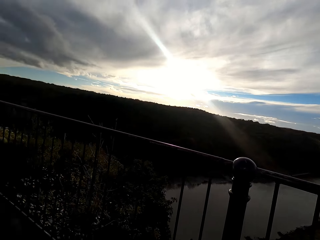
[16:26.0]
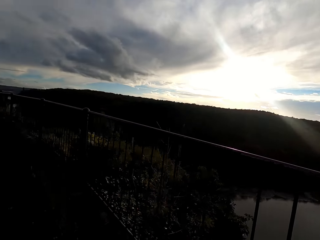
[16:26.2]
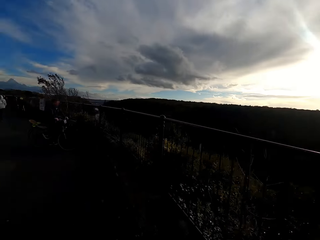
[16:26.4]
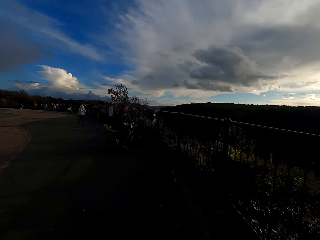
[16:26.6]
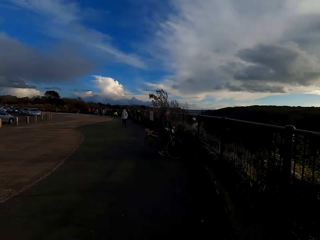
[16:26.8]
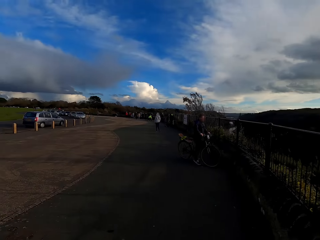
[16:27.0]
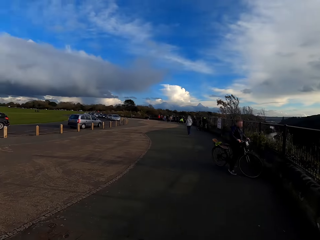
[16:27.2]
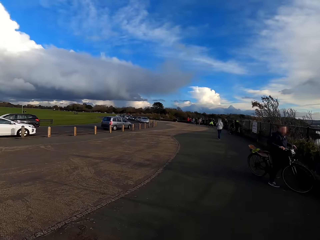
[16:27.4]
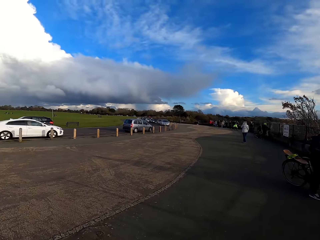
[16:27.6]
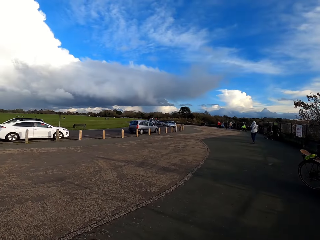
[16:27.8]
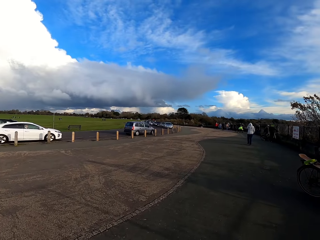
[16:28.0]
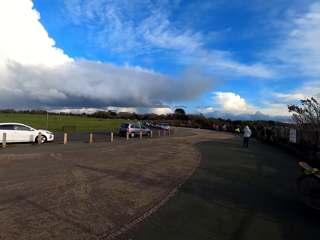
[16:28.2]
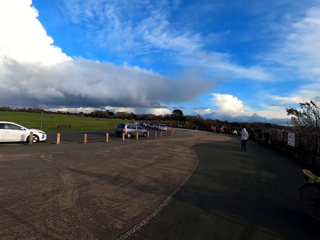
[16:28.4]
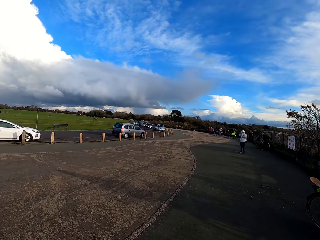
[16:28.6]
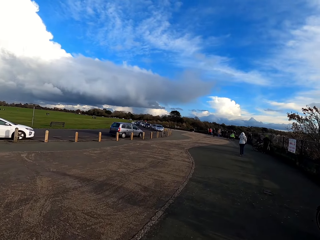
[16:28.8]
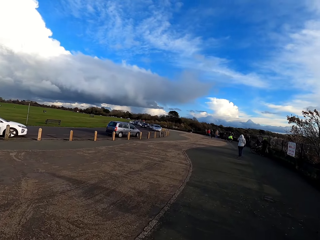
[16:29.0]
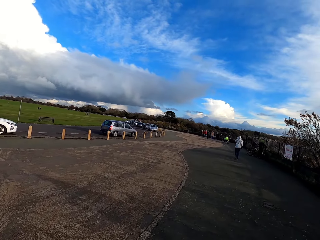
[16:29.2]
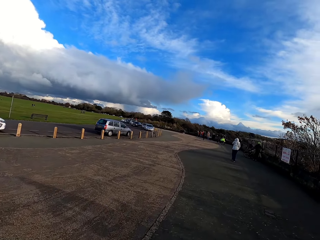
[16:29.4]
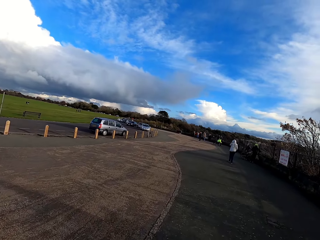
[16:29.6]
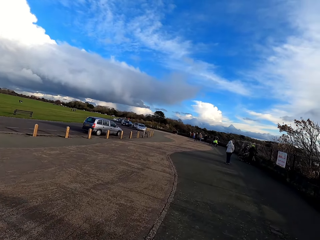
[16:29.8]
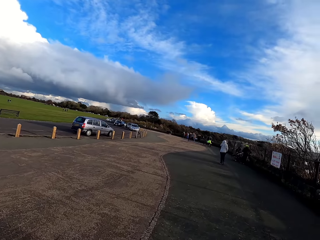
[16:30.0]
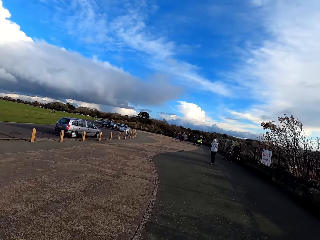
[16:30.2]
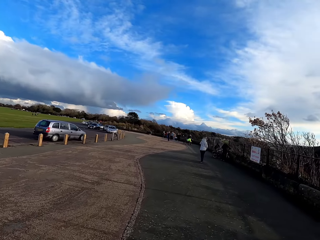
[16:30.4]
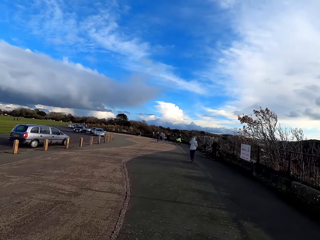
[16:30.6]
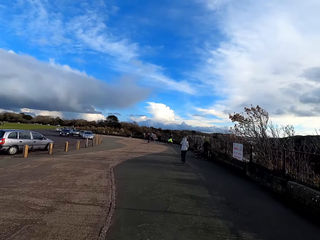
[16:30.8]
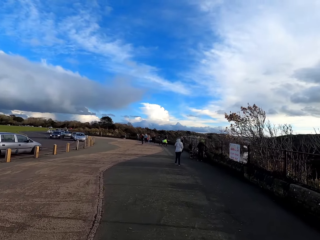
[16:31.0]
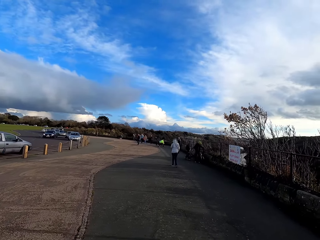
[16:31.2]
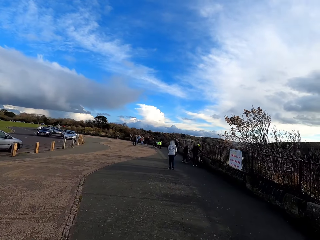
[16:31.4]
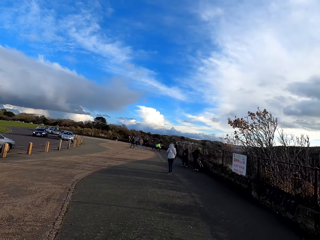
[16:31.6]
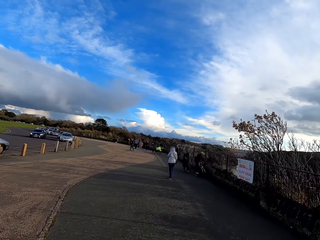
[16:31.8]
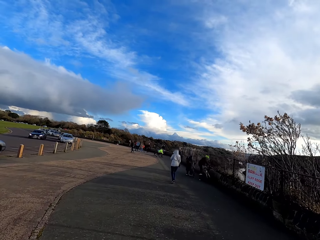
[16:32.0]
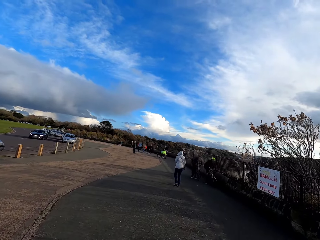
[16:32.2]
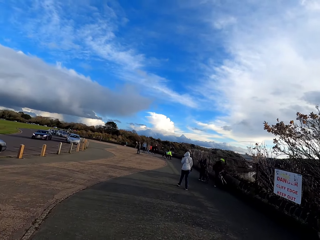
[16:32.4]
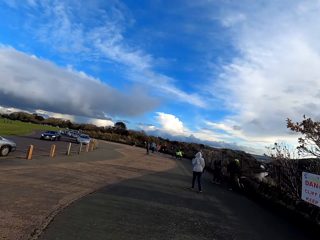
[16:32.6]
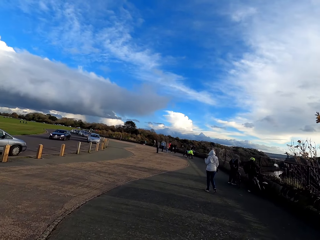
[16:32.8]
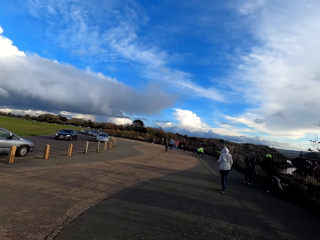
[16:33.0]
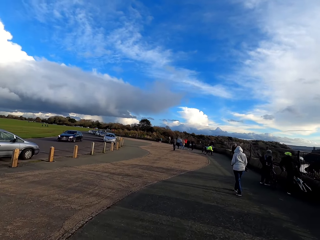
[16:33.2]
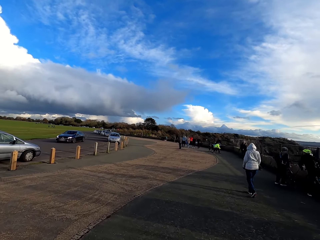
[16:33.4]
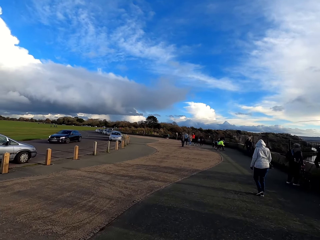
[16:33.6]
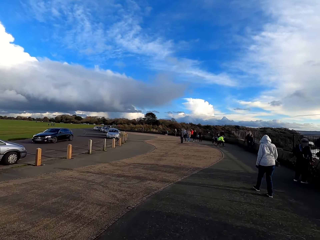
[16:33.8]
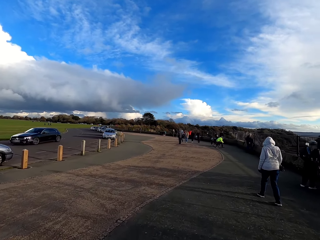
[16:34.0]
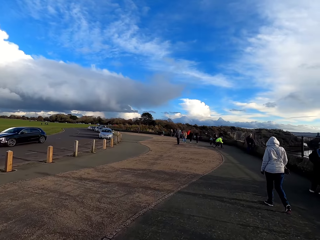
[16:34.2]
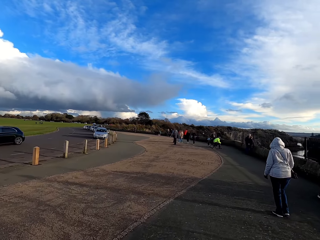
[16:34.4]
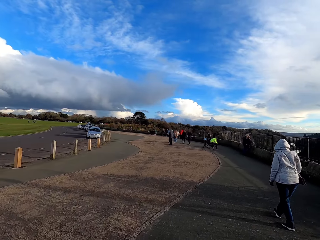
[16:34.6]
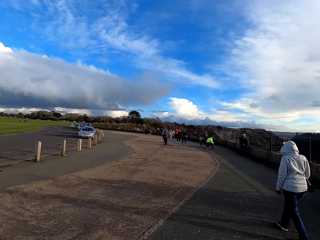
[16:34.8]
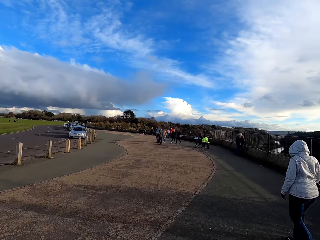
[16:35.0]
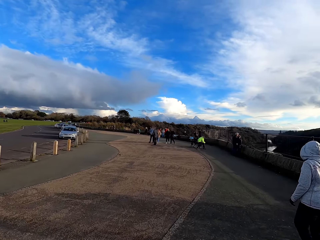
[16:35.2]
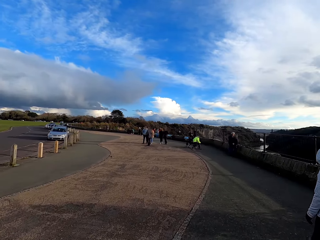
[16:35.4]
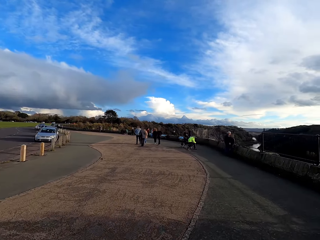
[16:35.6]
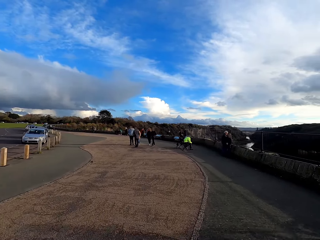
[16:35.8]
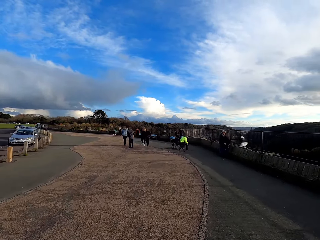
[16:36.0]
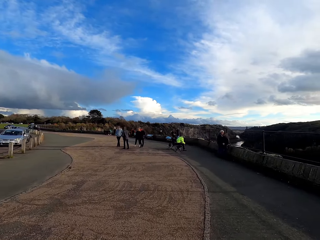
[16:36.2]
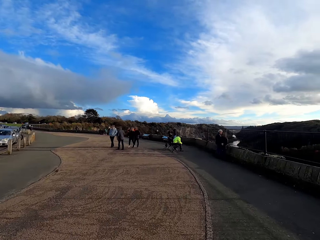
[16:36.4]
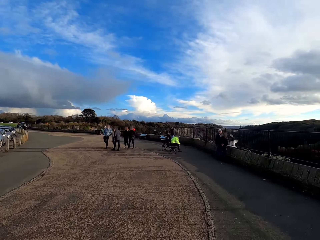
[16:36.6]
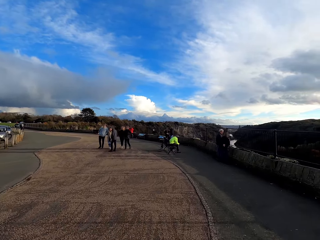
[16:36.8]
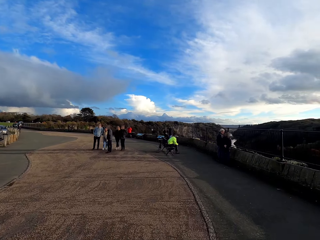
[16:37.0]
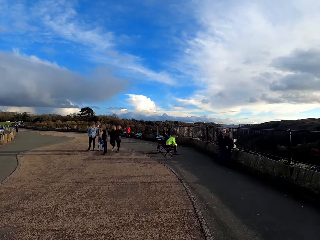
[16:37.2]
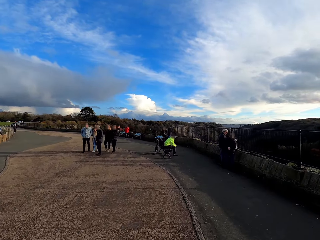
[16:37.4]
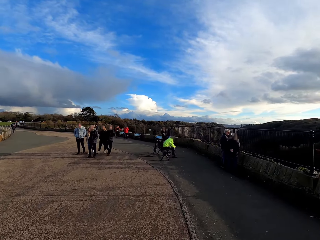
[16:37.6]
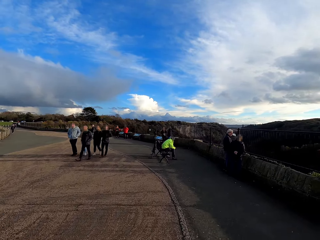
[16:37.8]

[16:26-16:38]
The camera wearer rides the bicycle on the road.

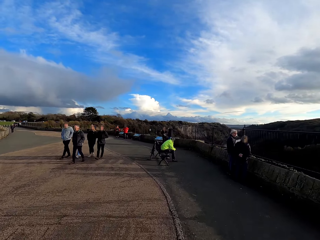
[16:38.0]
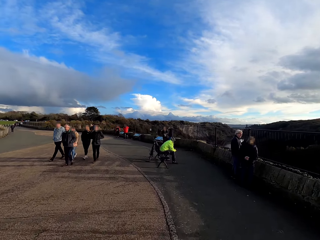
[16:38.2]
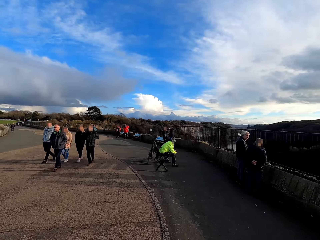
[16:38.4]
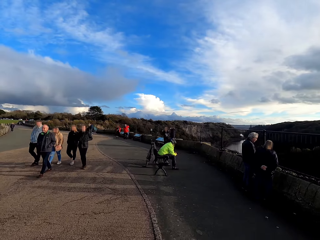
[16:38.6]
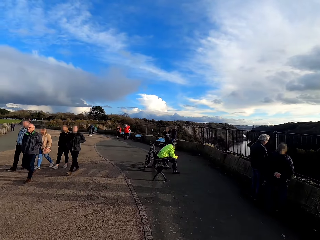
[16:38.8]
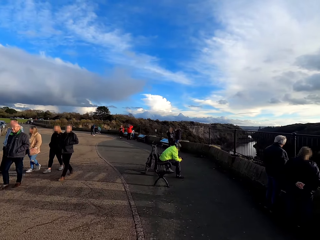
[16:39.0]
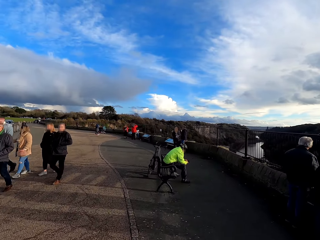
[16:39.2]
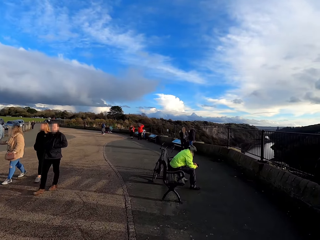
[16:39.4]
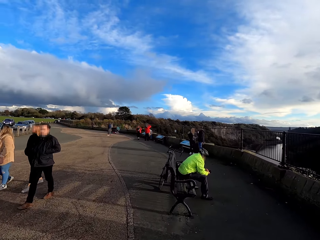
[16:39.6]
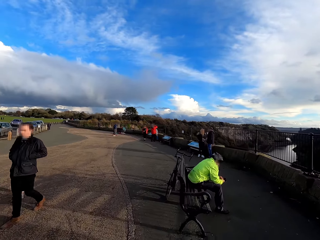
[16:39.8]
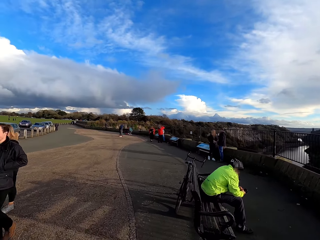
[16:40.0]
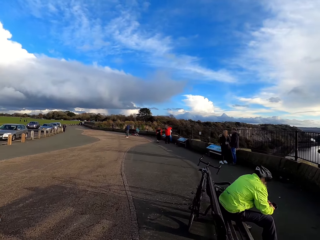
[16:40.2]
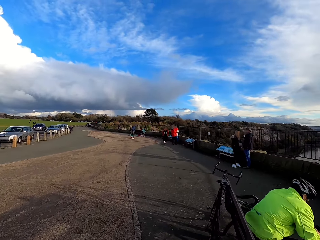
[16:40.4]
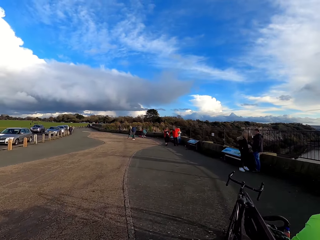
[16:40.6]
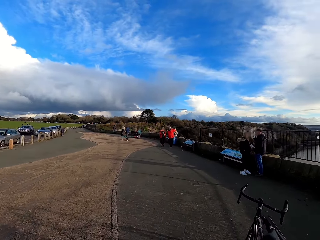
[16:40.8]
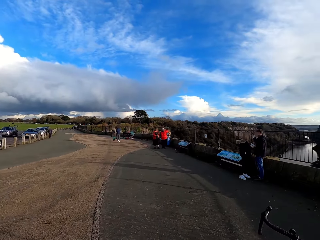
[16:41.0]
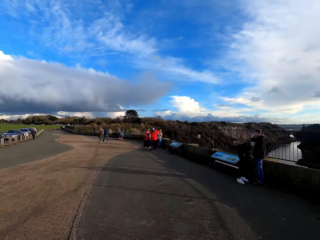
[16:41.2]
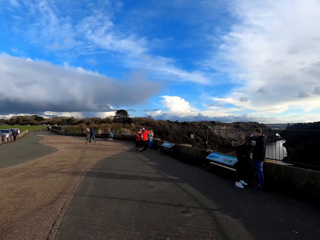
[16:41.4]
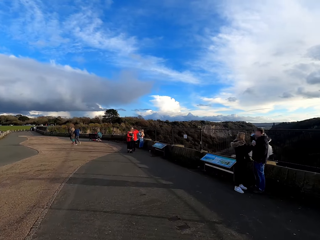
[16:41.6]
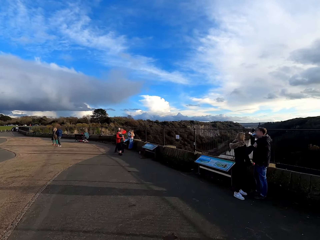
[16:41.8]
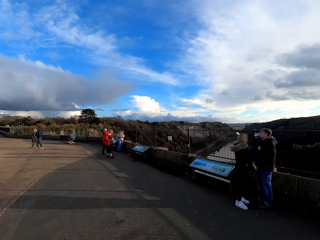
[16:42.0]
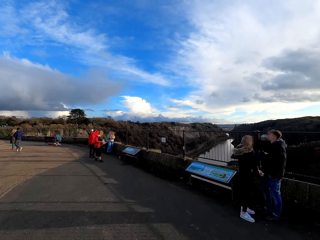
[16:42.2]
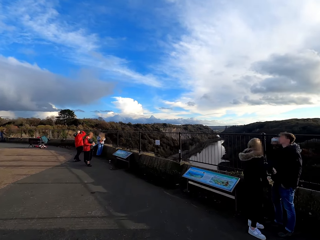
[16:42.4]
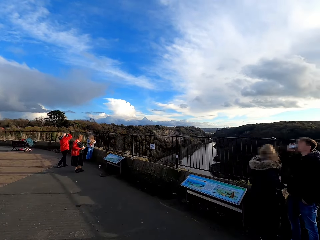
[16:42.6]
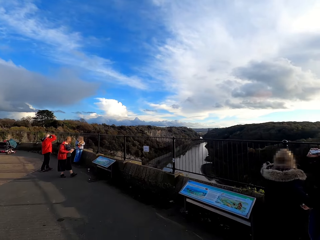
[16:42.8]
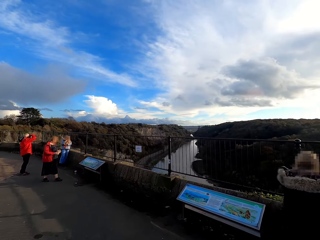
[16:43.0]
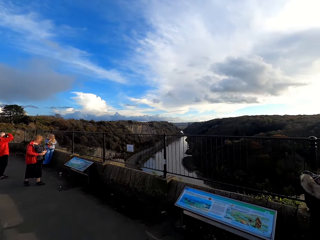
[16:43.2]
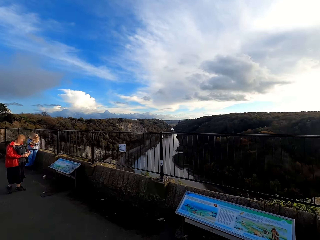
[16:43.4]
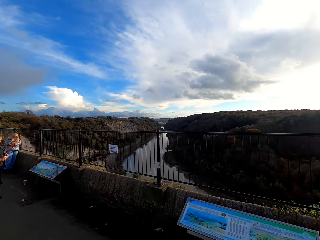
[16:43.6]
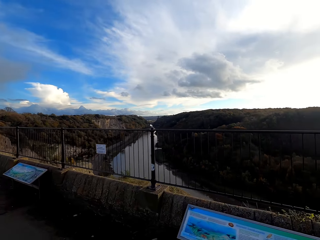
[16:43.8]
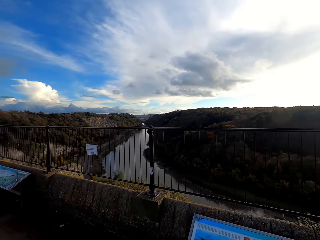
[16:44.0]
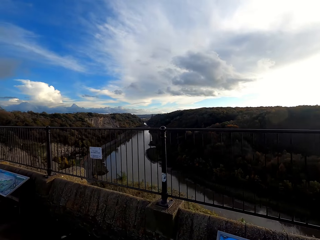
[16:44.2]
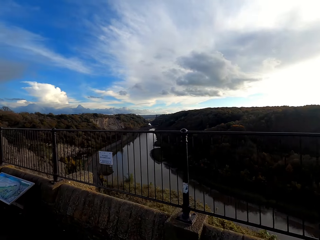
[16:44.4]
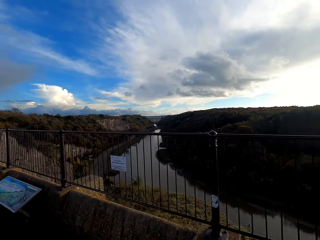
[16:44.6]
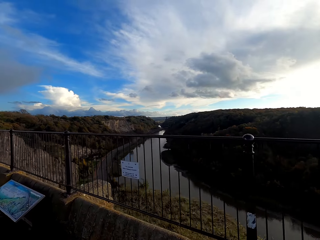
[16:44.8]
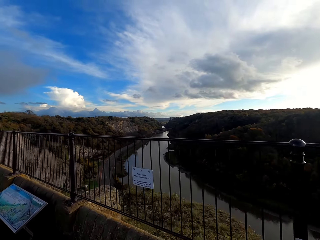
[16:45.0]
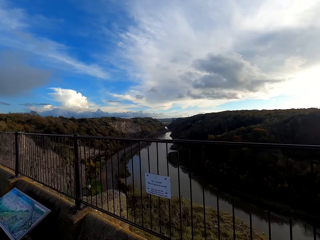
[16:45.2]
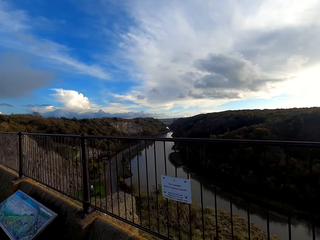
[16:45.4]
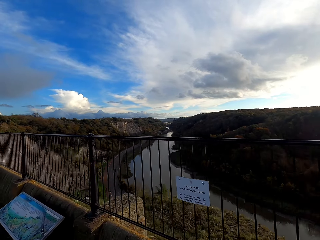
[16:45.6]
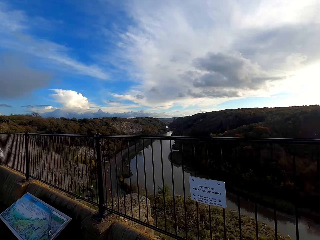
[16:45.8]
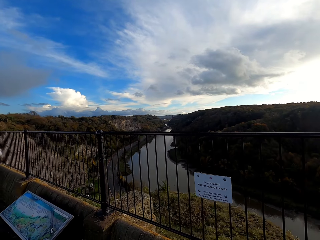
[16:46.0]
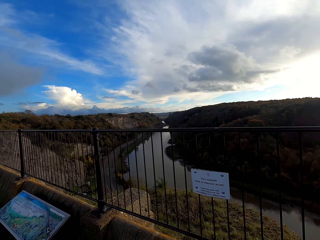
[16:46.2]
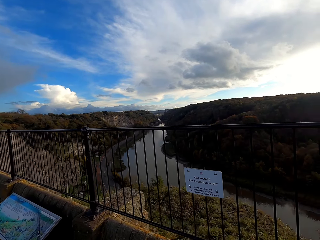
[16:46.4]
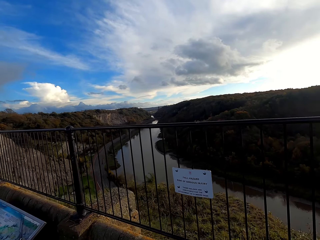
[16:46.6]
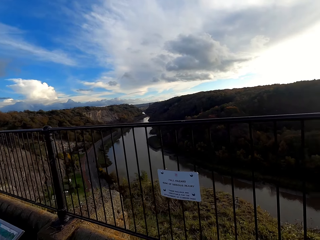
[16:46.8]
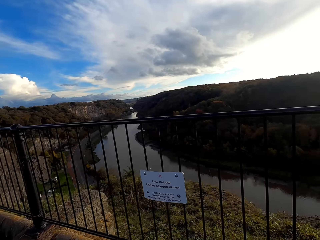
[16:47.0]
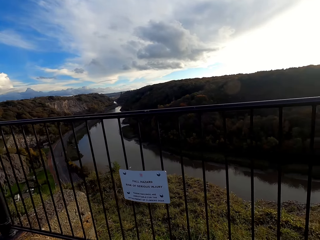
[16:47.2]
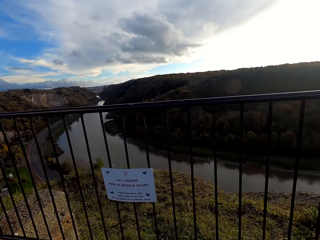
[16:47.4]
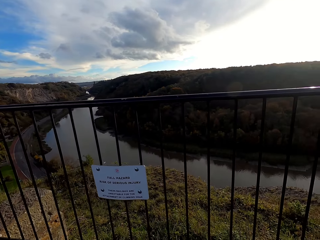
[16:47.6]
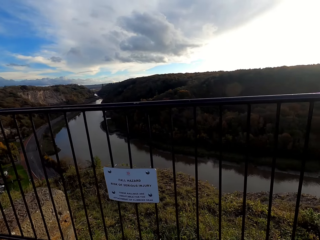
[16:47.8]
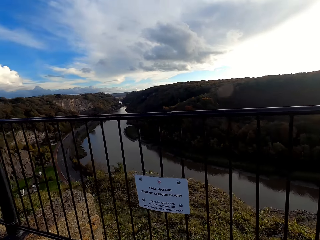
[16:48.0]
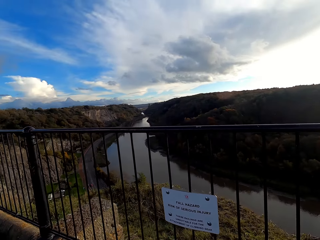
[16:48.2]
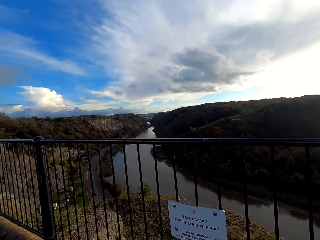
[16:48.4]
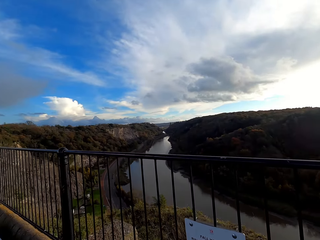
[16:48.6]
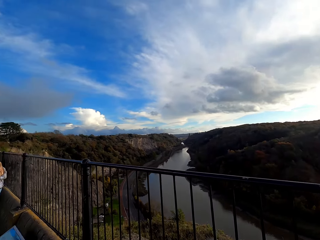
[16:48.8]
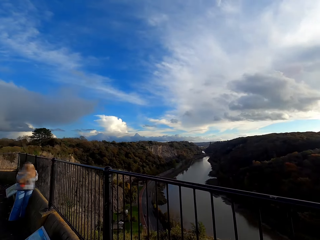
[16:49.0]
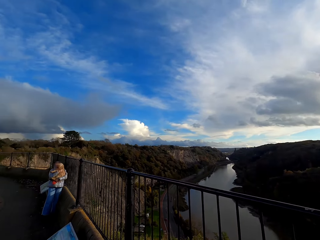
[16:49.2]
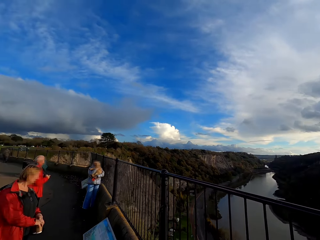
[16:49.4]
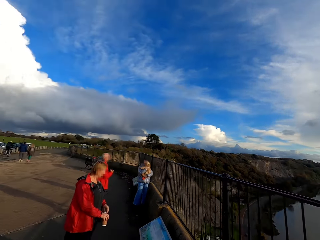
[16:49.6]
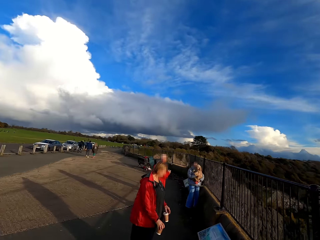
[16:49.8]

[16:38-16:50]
The camera wearer stops on the bridge.
